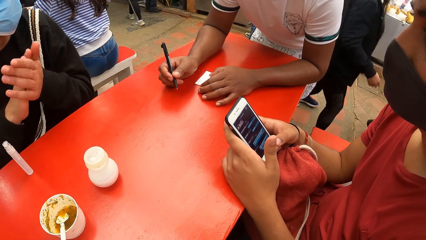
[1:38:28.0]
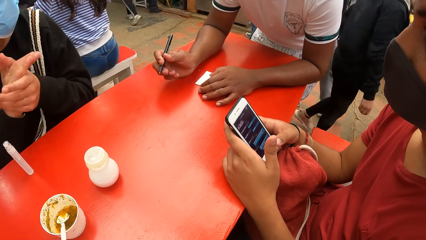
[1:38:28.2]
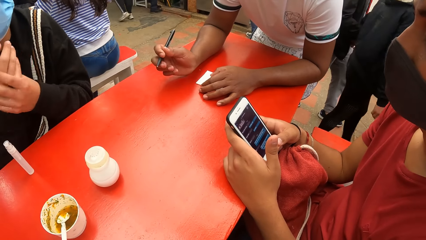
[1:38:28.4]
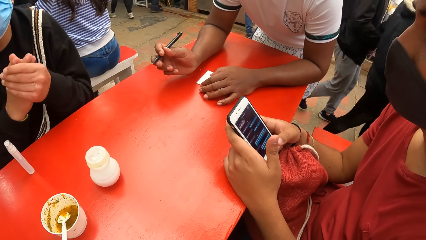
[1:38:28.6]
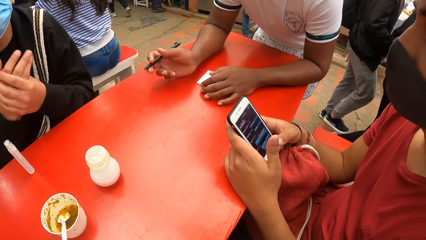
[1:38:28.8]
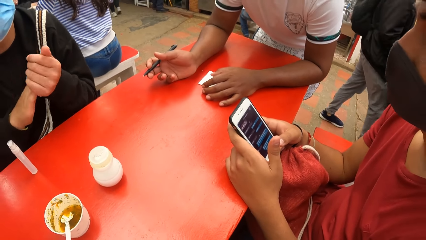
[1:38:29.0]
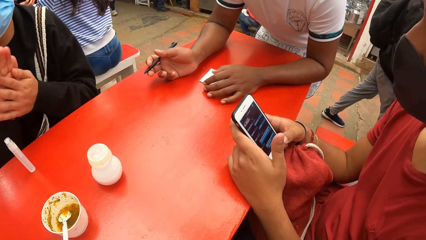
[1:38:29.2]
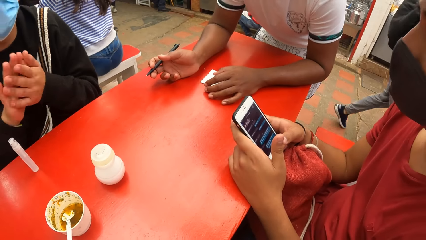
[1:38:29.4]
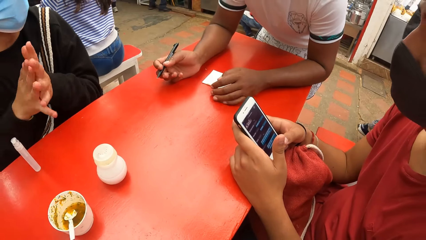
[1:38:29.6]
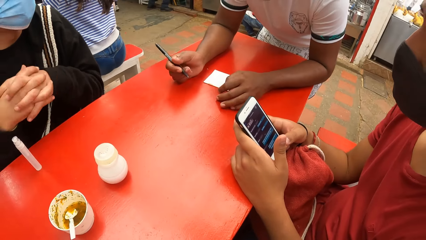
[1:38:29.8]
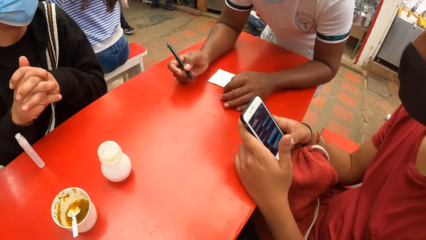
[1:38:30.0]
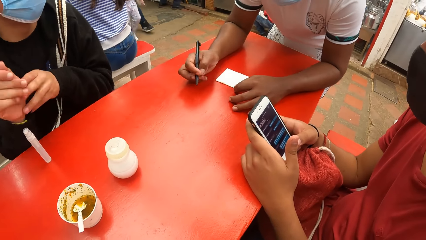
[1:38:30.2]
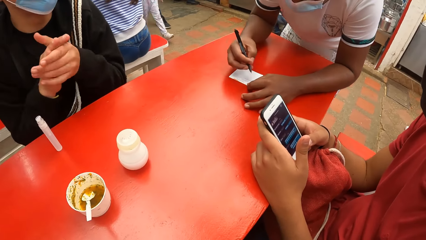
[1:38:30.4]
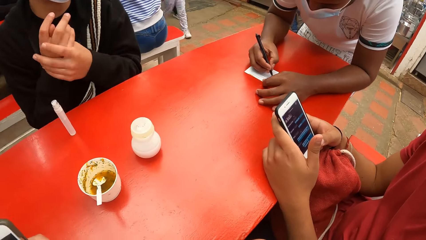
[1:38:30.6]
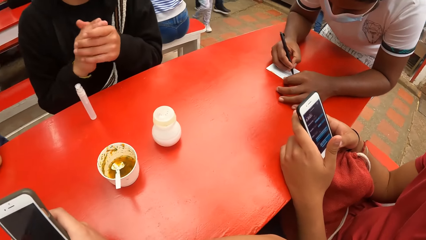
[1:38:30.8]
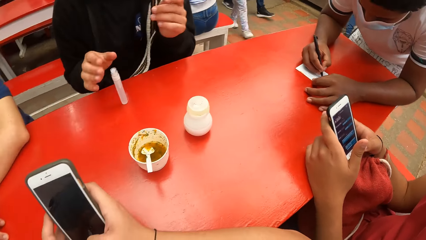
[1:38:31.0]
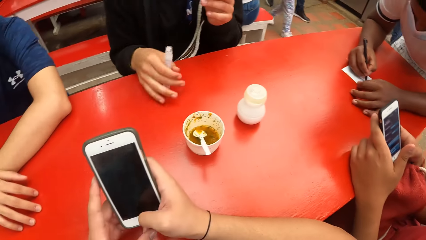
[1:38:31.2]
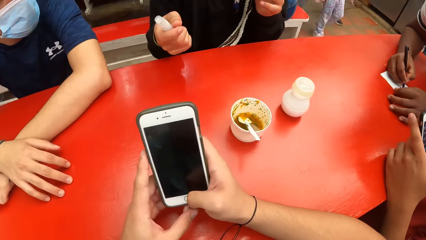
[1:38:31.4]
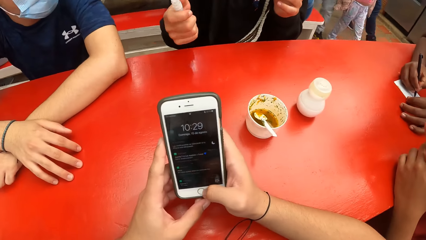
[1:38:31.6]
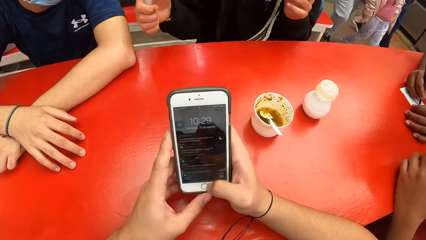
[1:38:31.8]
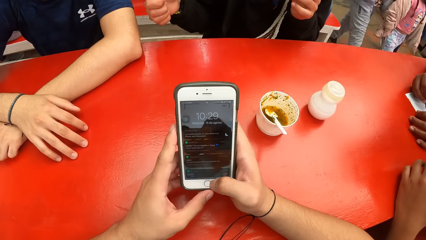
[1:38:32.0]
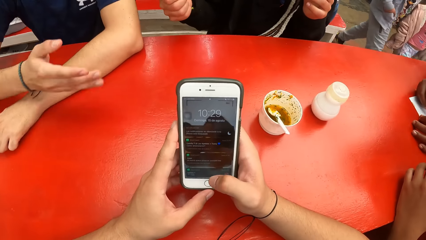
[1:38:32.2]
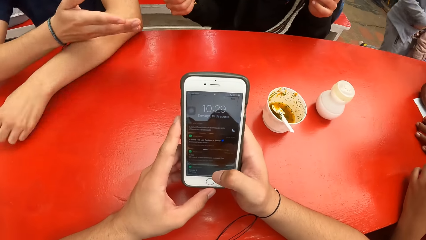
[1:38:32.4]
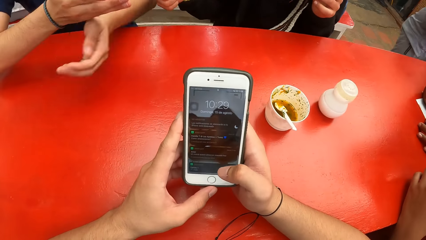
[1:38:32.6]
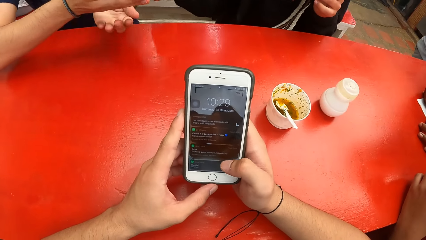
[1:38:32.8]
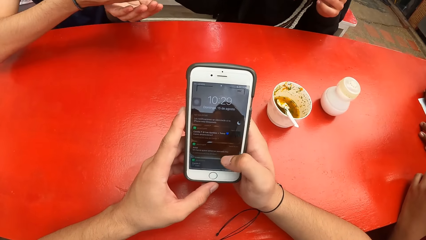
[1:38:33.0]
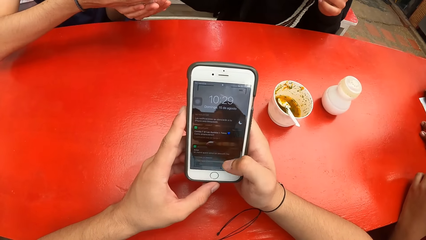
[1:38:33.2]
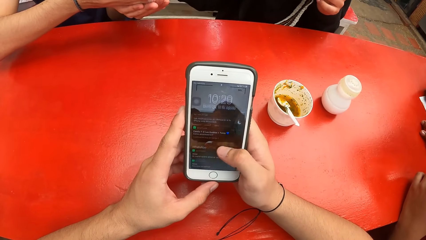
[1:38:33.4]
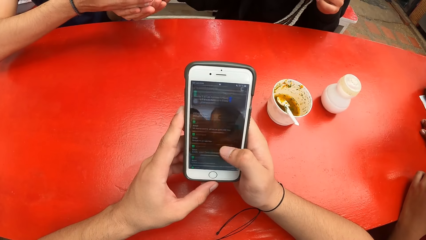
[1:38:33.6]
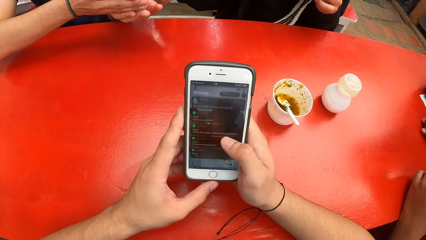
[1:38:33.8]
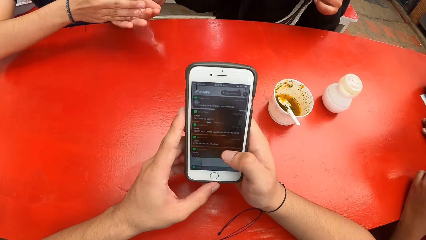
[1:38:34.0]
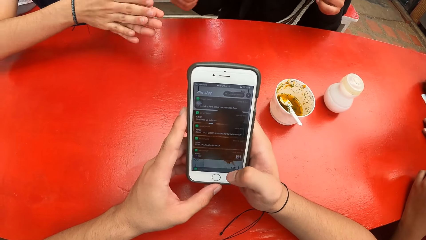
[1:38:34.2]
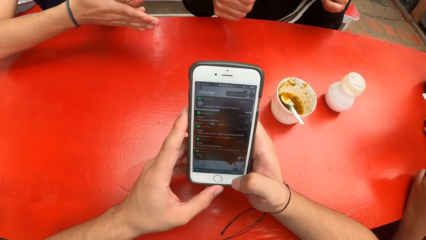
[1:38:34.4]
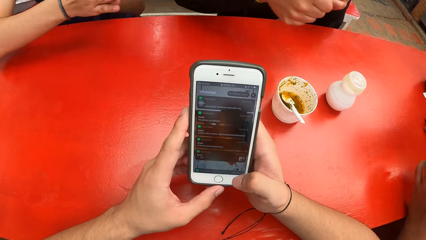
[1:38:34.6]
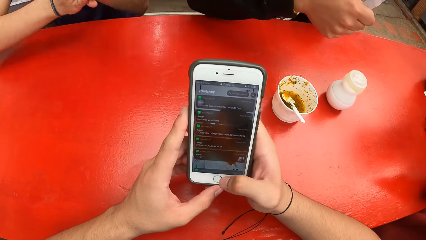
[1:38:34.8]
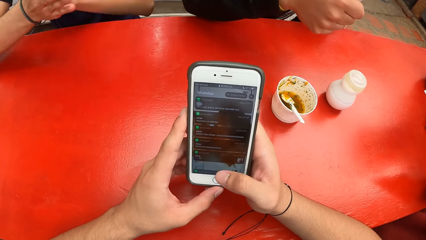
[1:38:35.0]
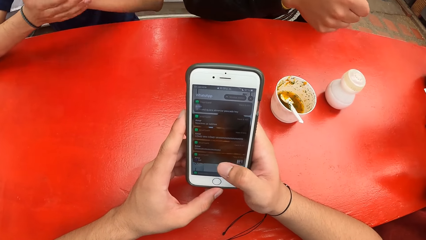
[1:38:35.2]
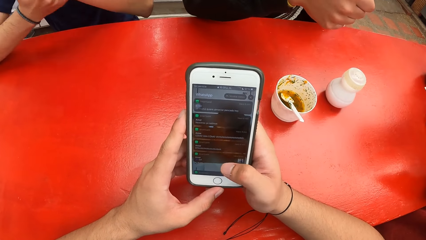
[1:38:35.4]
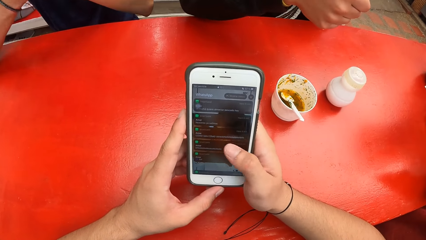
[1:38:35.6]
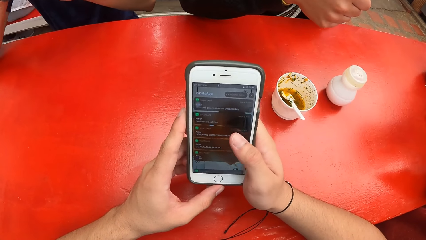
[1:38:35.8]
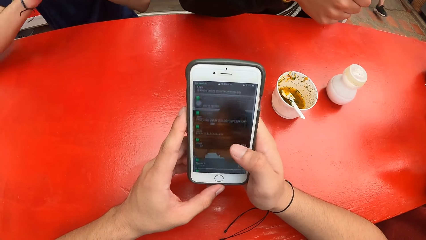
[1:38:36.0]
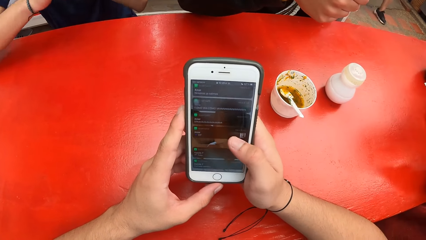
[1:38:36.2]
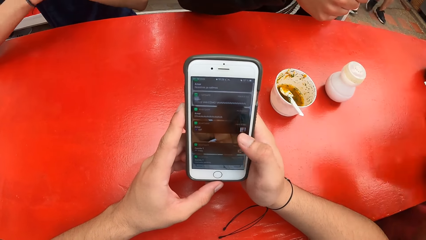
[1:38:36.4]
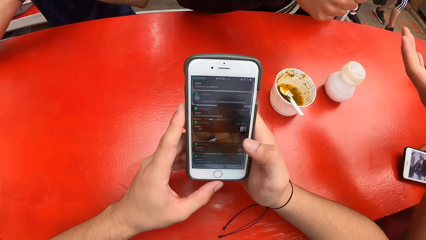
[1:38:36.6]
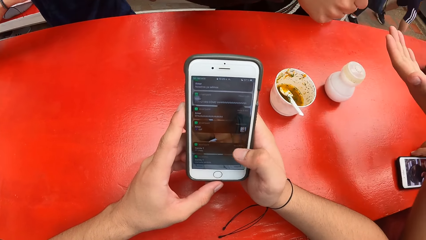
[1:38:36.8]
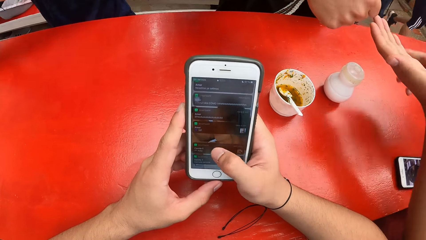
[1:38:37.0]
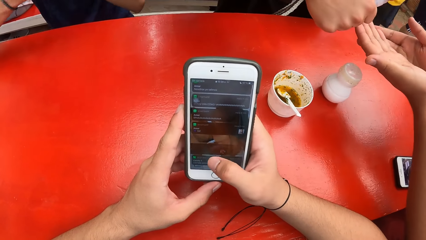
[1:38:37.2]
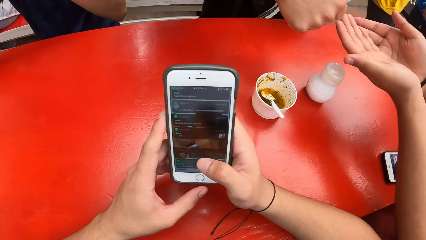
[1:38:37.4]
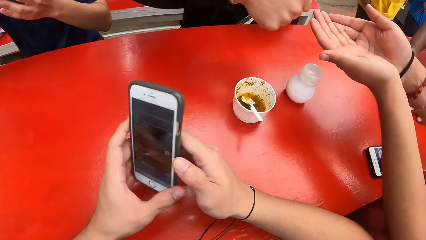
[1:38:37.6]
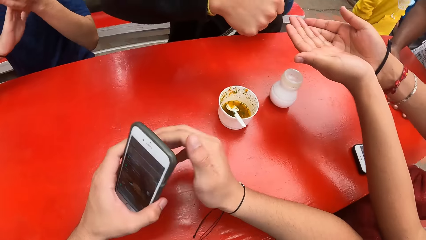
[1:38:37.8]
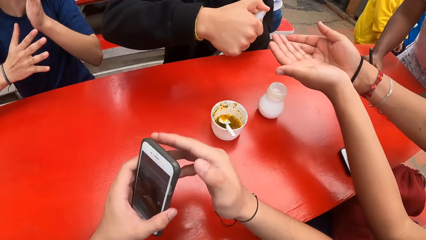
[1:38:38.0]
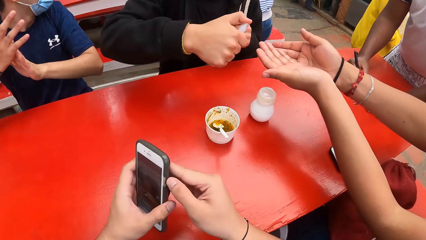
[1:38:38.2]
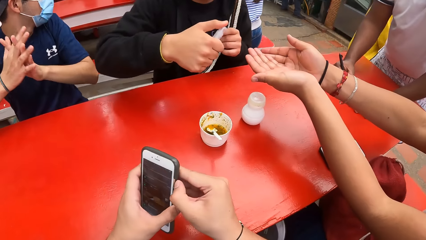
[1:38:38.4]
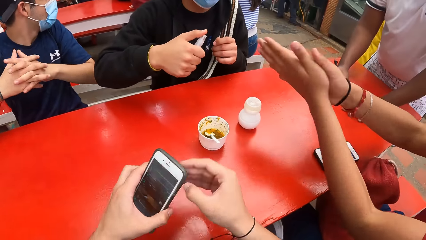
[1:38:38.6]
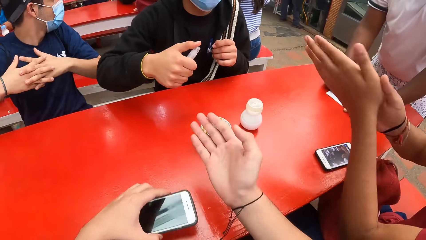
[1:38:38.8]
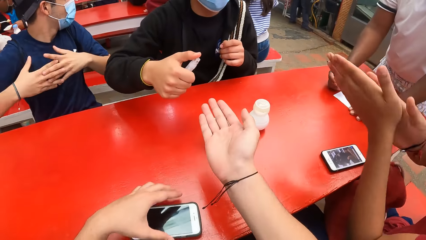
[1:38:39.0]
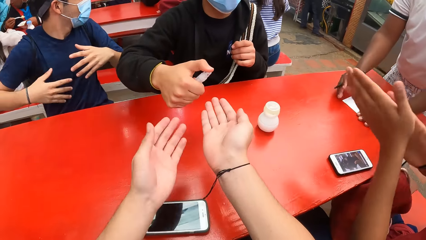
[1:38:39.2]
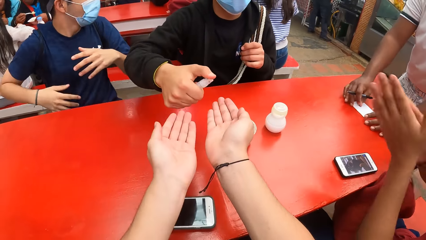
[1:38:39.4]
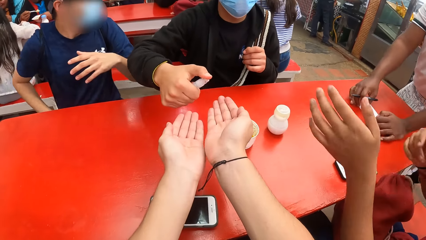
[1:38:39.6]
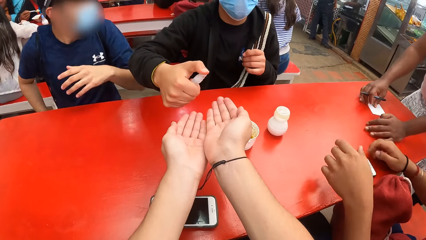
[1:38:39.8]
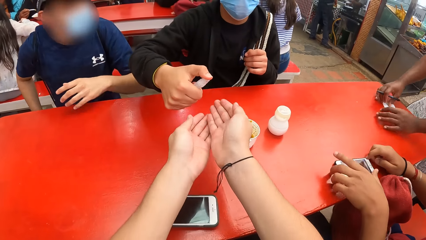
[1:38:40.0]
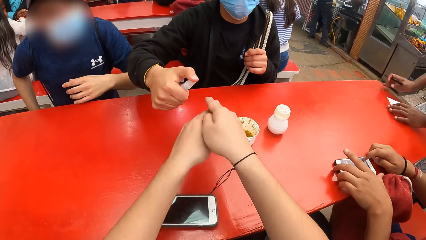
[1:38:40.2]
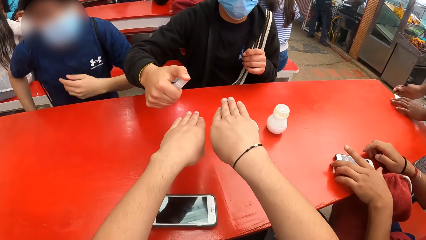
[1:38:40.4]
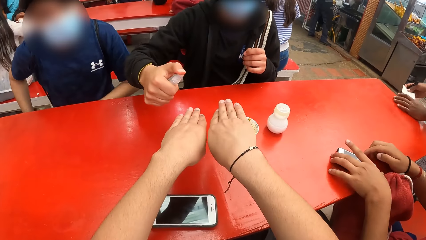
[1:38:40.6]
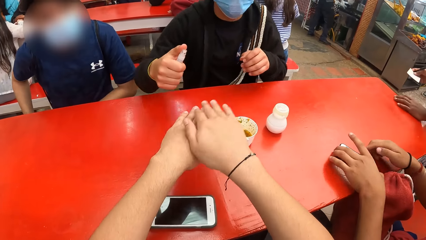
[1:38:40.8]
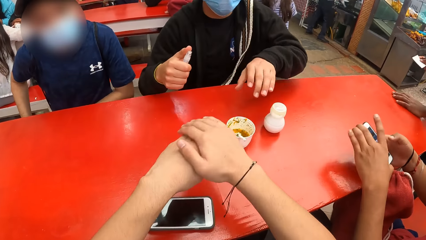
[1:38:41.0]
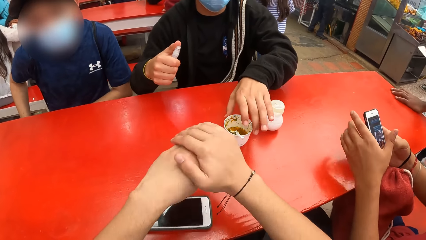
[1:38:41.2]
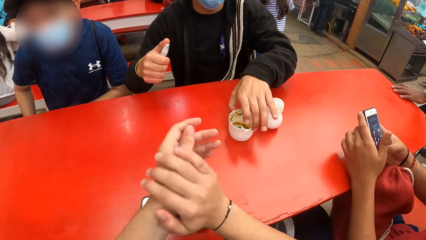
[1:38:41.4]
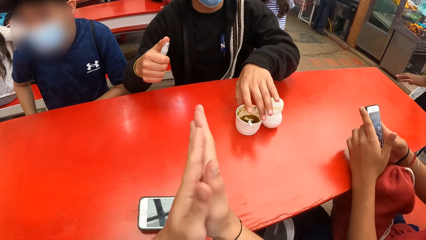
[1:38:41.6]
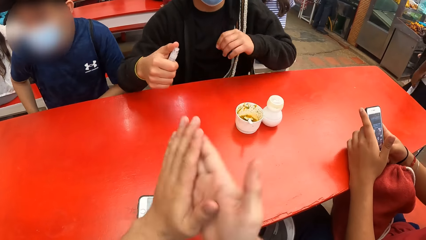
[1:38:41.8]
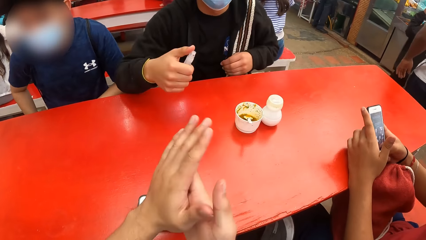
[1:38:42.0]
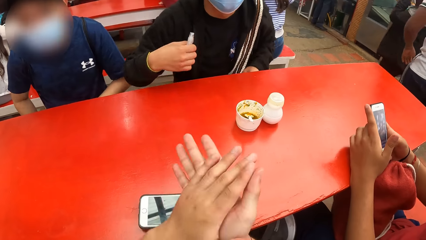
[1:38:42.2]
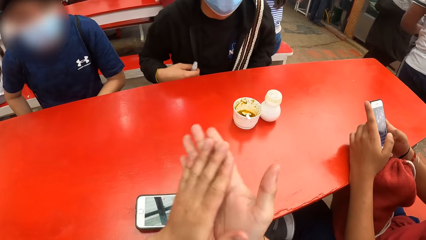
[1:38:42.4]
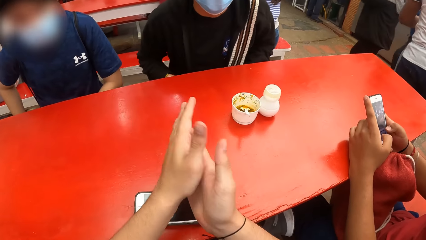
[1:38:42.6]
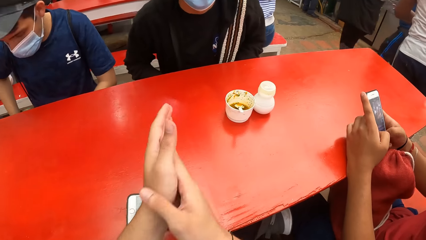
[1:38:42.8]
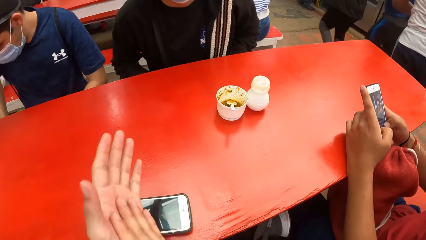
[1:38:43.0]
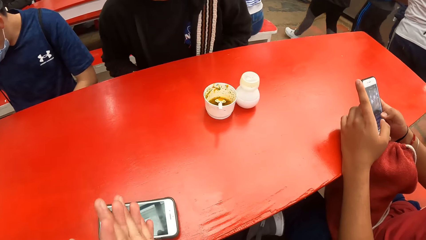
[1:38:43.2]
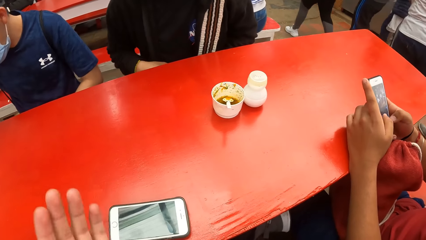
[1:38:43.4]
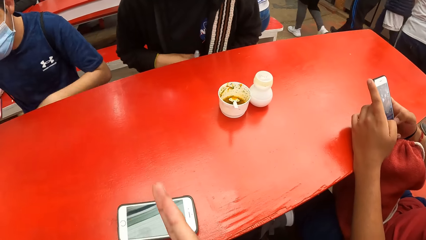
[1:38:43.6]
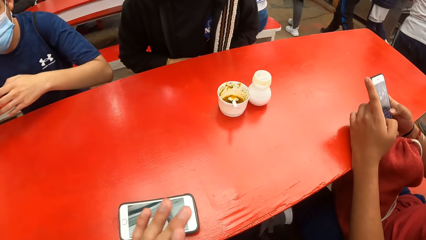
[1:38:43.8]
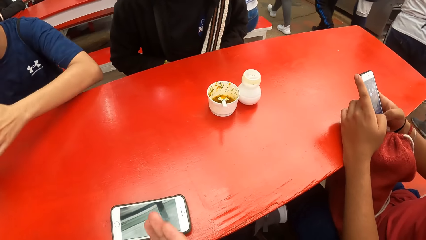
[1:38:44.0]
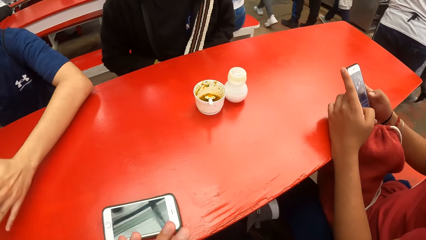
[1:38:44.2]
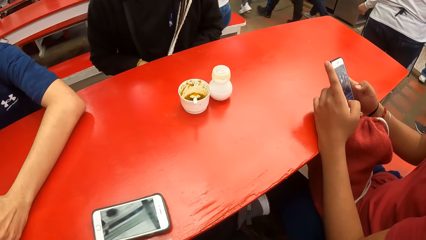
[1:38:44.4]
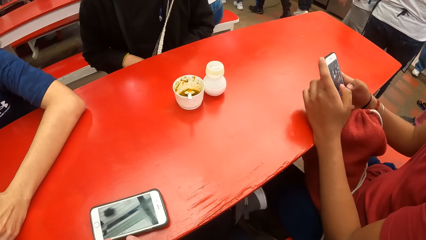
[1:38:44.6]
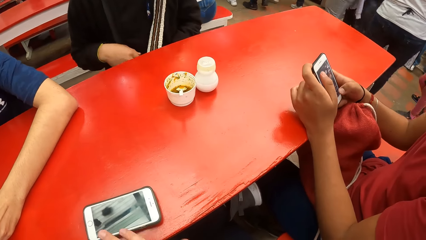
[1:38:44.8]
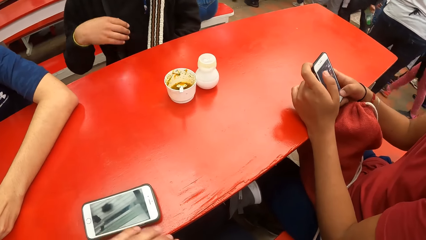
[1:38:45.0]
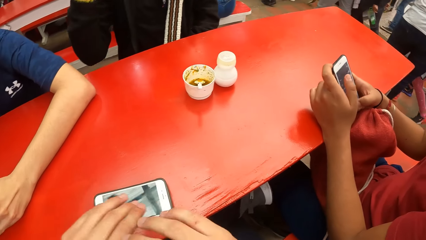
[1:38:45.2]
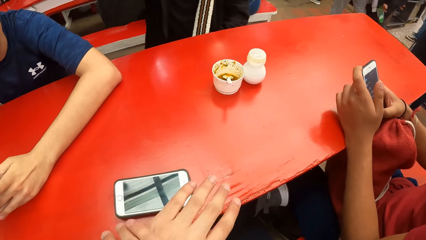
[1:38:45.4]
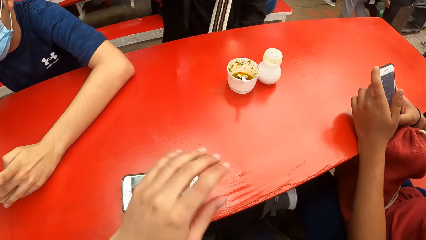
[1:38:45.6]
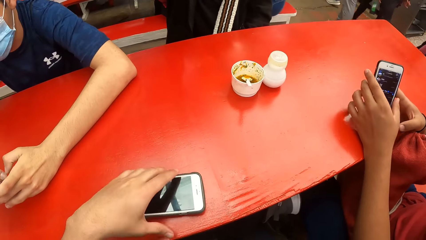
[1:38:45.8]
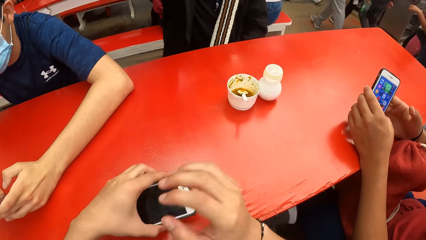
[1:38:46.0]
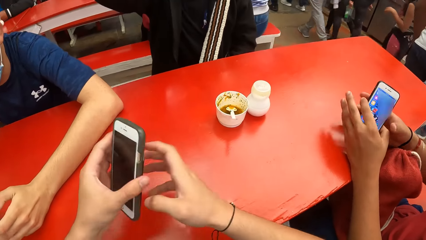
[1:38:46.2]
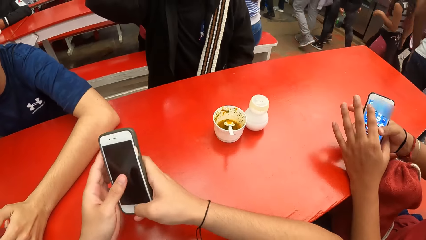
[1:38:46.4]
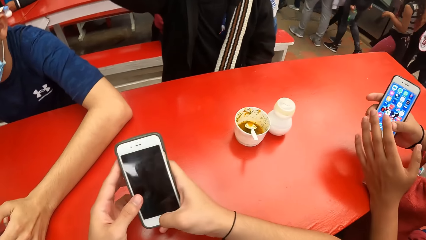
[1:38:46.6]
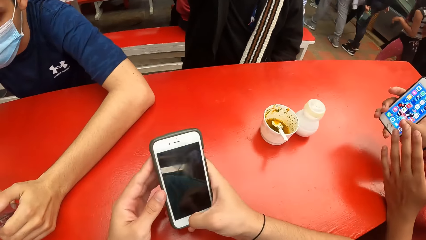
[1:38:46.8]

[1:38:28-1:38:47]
A man rubs his hands together. The waiter writes on the paper with the pen in his right hand. The man picks up the hand sanitiser from the table with his right hand. The camera wearer operates his phone with his right hand. The man sprays the sanitiser into the hands of another man with his right hand. The second man rubs his hands together. A third man drops his phone on the table with his right hand. The first man sprays the sanitiser into the hands of the third man with his right hand. The third man rubs his hands together. The camera wearer drops his phone on the table with his left hand. The first man sprays the sanitiser into the hands of the camera wearer with his right hand. The camera wearer stretches both hands. The waiter picks up the paper from the table with his right hand. The third man picks up his phone from the table with his hands. The camera wearer rubs his hands together. The first man moves a cup on the table with his left hand. The third man operates his phone with his hands. The first man puts the hand sanitiser into his bag with his right hand. The second man removes his phone from his pocket with his right hand. The camera wearer rubs his hands together. He picks up his phone from the table with his left hand. The second man operates his phone with his hands.
